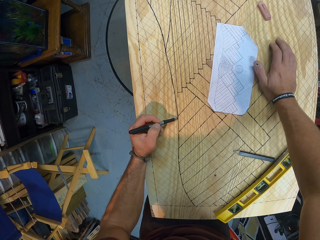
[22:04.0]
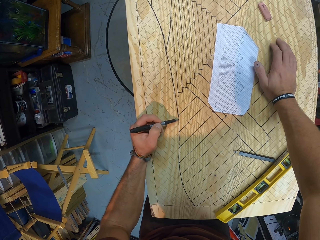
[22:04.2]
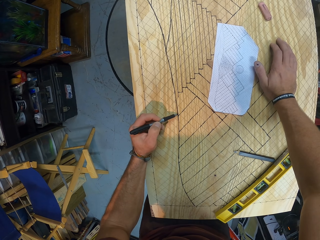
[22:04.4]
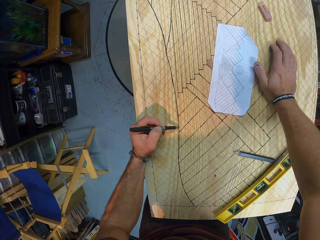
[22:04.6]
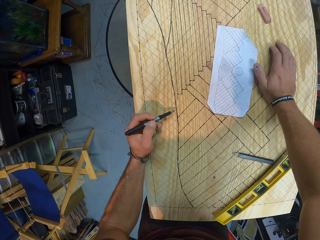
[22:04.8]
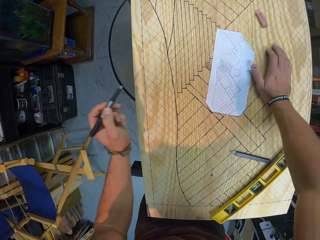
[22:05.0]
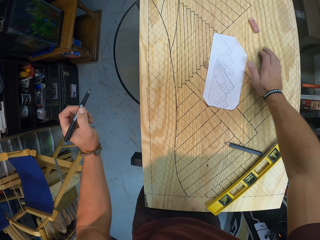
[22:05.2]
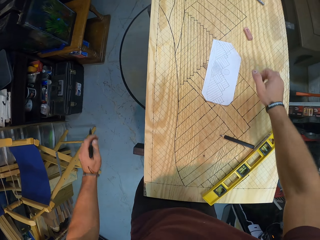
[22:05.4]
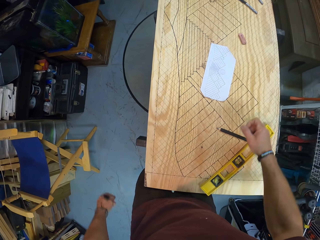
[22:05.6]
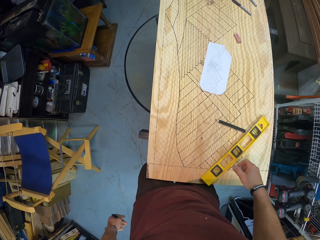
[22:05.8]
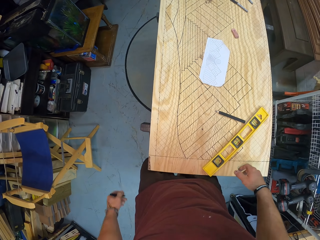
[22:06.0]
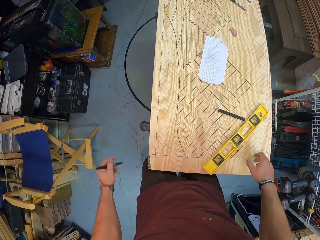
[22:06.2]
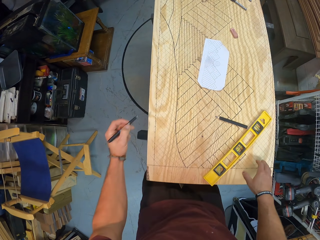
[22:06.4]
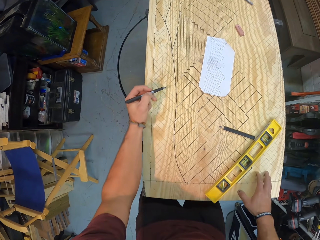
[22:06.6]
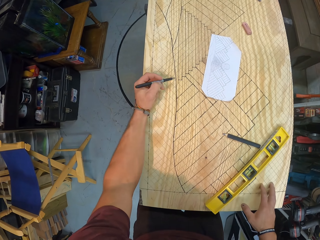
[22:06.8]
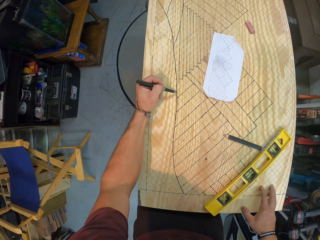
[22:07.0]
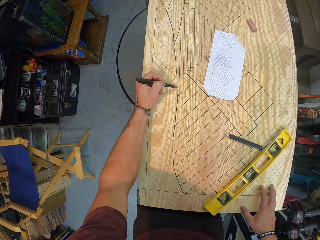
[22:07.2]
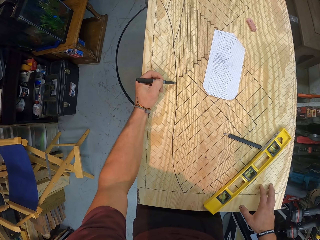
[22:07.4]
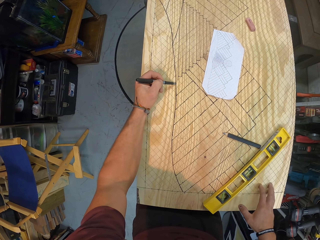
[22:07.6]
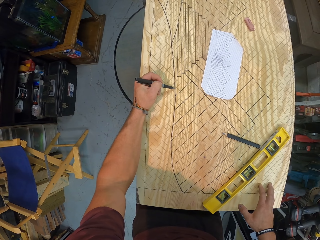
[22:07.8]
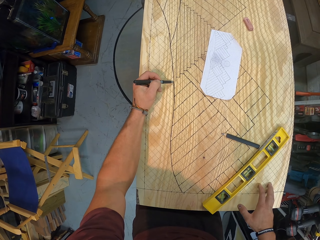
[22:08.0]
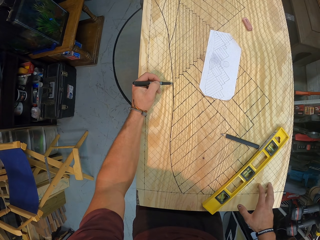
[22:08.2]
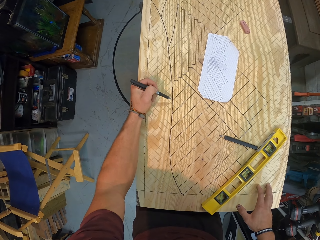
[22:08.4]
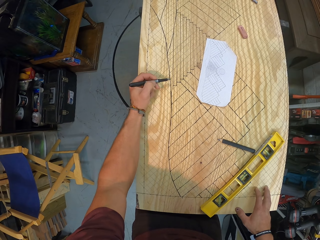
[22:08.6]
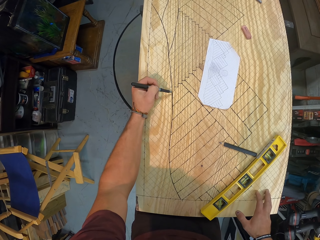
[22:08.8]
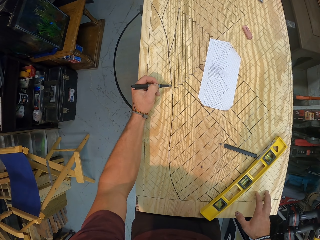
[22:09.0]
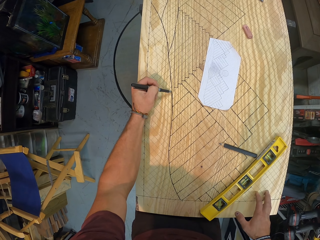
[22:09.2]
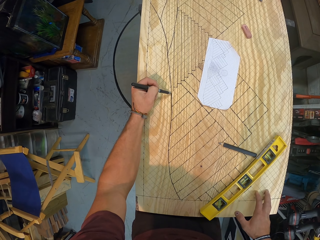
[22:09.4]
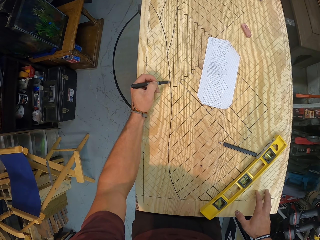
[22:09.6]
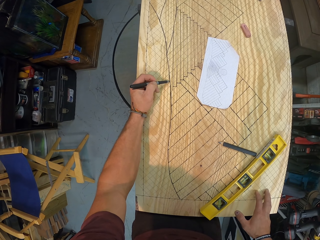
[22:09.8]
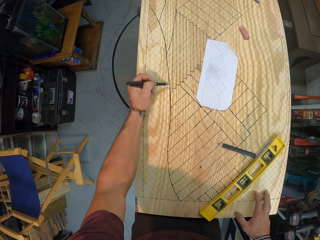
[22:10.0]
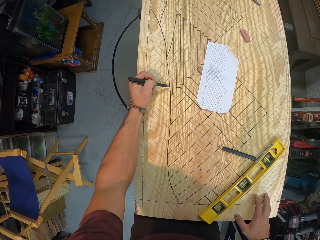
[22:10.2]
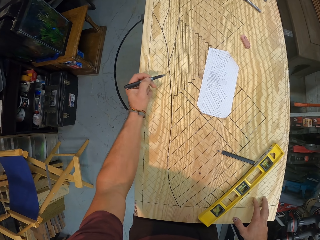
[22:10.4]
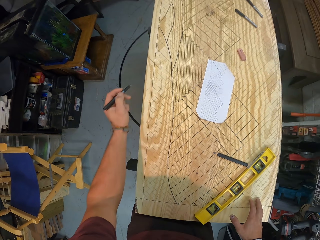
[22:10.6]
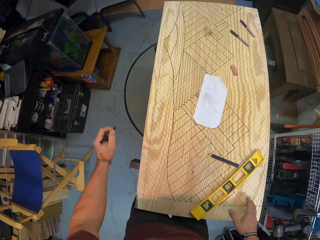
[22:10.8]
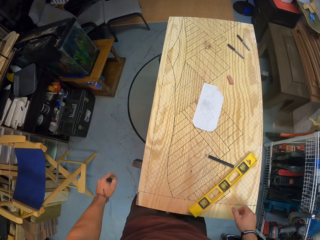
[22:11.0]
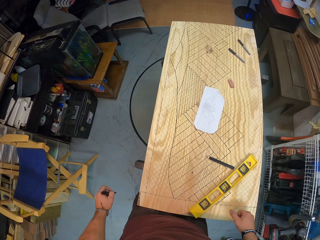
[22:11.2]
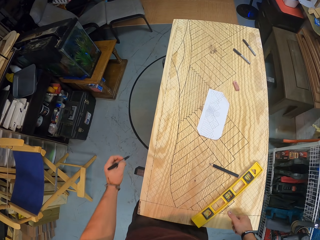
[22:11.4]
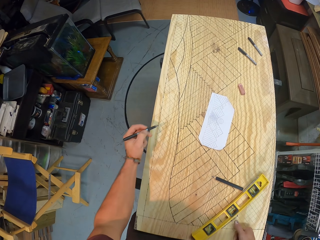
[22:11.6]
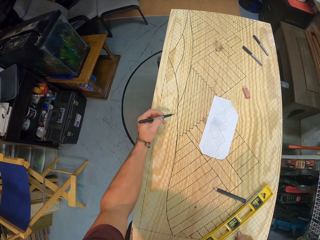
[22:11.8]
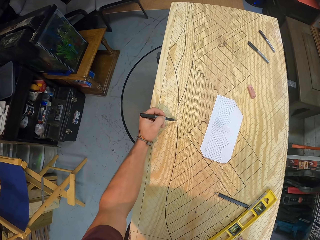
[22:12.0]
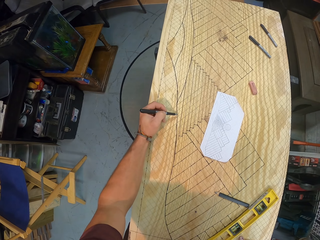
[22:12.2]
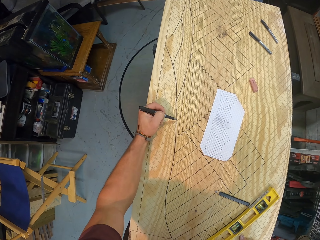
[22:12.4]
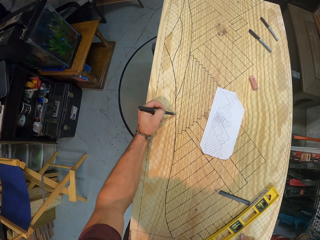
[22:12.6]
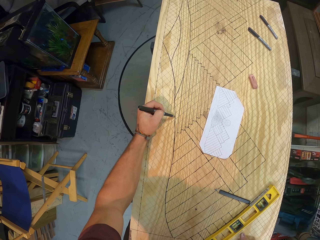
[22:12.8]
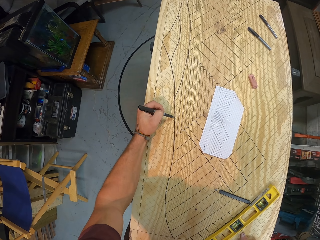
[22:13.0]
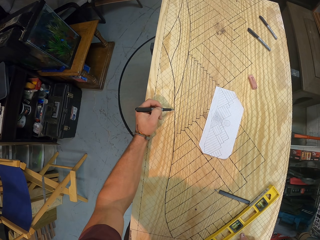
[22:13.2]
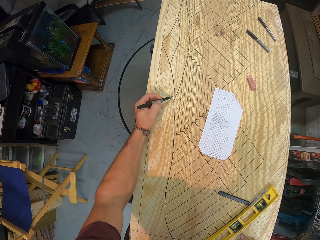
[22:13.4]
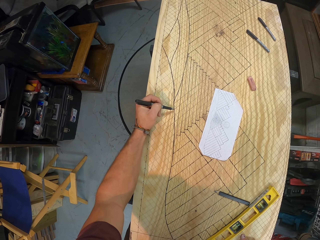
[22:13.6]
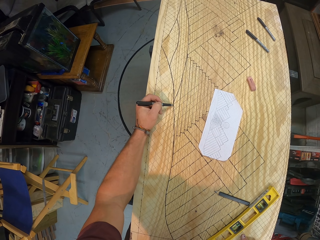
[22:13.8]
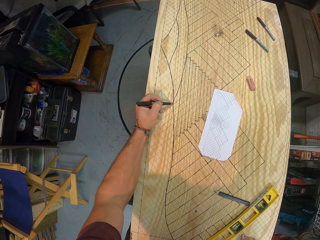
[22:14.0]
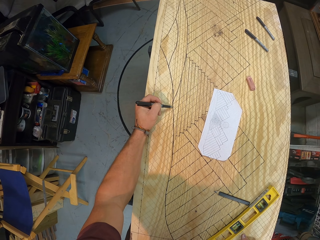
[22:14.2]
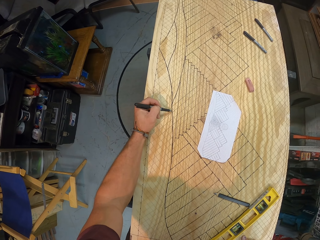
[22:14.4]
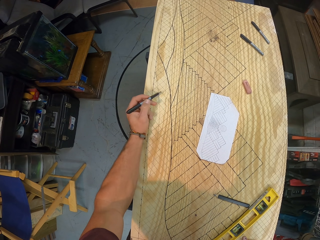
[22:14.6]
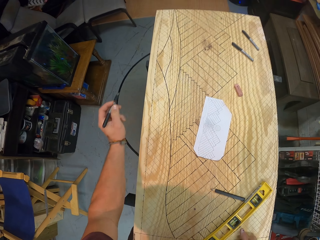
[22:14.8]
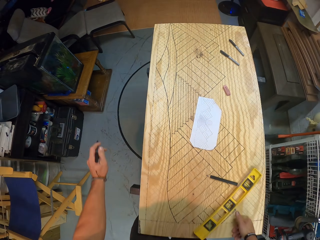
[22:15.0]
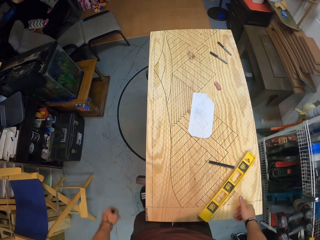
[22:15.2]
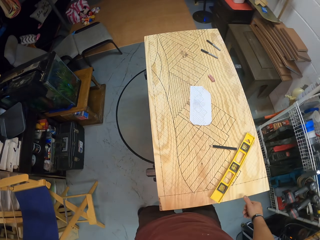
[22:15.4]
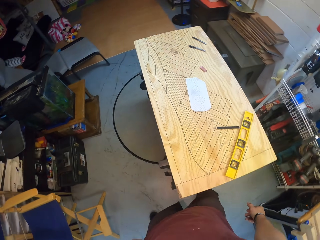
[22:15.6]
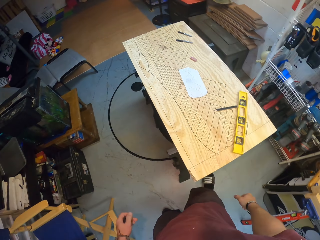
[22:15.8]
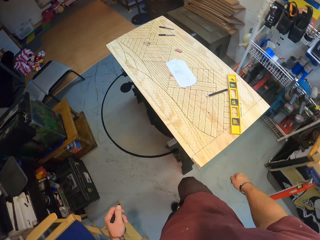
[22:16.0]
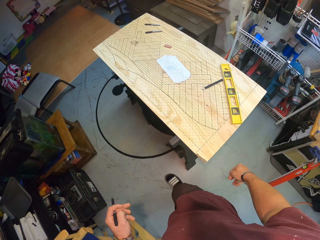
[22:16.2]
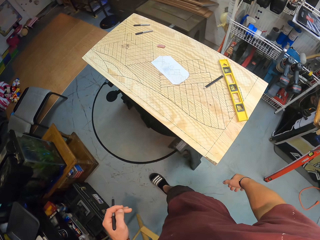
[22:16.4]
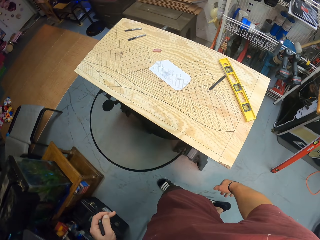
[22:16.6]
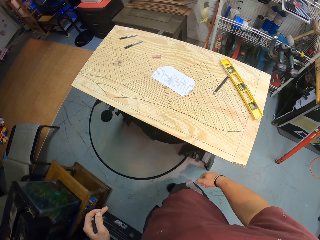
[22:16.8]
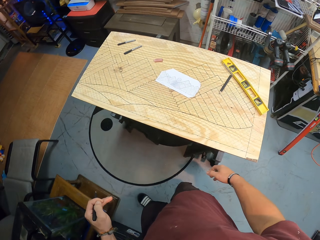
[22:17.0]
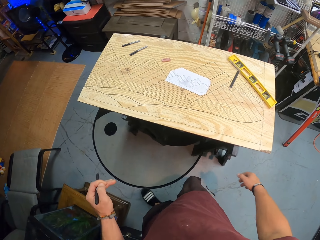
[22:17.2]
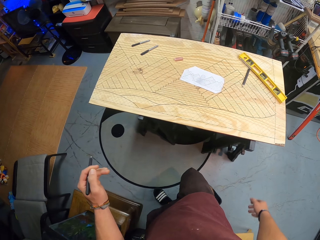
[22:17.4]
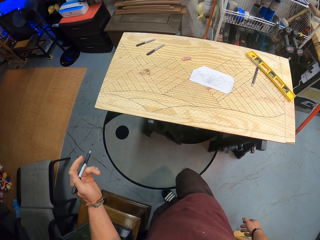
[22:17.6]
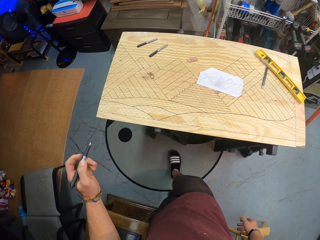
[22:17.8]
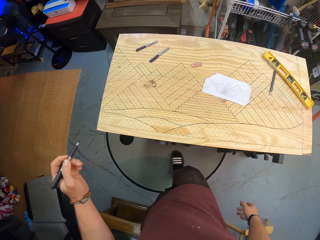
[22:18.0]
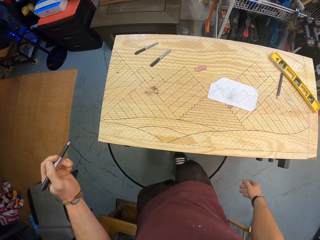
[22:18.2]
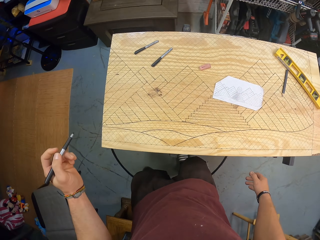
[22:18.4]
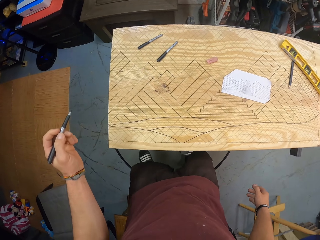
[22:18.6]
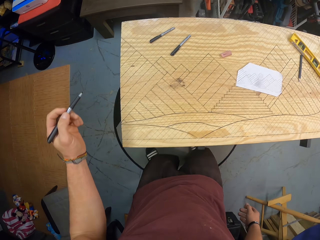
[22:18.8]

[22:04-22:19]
The camera wearer stops drawing. They continue to draw. They stop drawing. They continue to draw. They stop drawing.

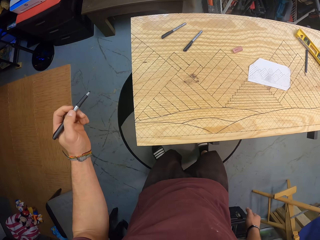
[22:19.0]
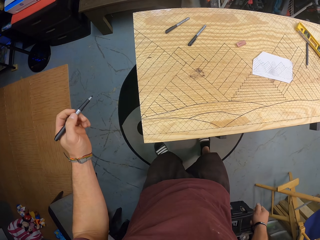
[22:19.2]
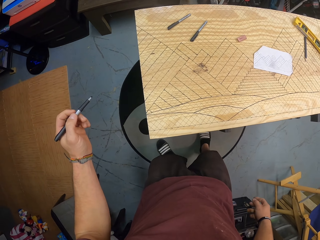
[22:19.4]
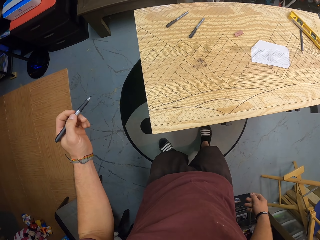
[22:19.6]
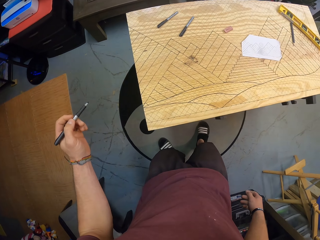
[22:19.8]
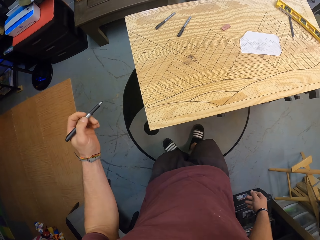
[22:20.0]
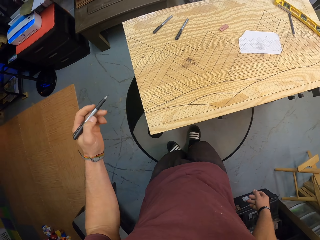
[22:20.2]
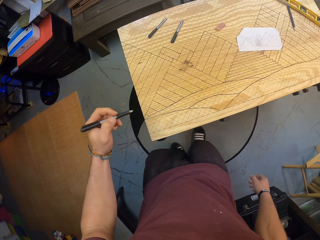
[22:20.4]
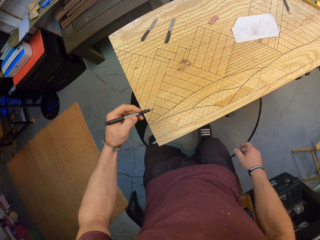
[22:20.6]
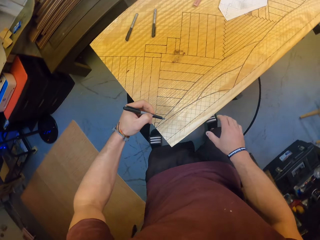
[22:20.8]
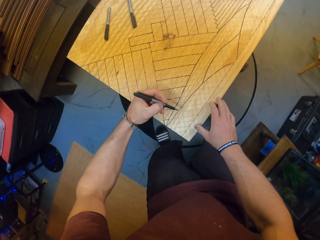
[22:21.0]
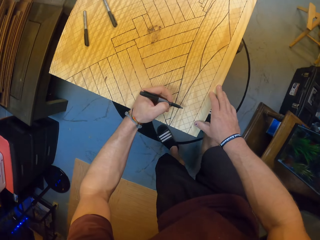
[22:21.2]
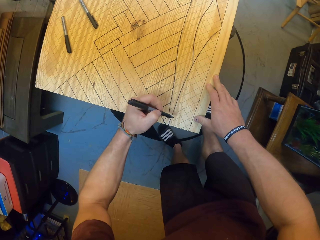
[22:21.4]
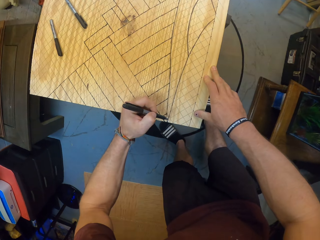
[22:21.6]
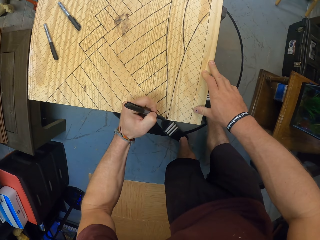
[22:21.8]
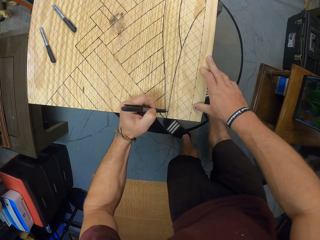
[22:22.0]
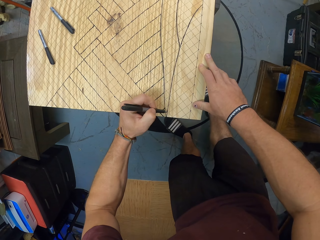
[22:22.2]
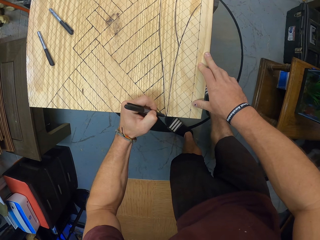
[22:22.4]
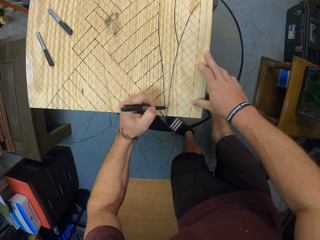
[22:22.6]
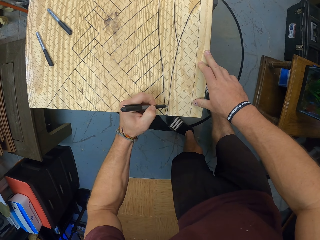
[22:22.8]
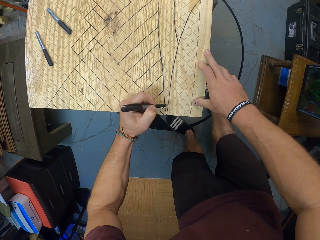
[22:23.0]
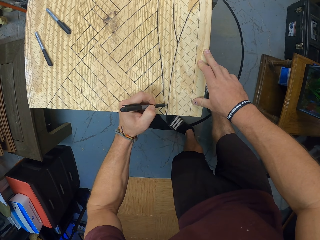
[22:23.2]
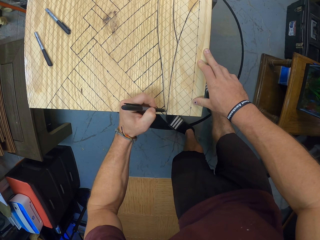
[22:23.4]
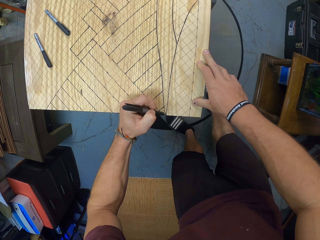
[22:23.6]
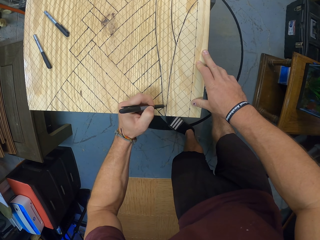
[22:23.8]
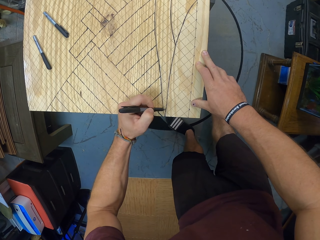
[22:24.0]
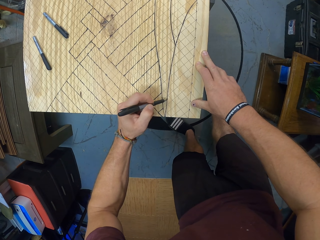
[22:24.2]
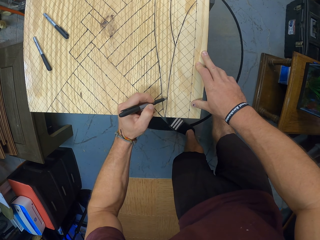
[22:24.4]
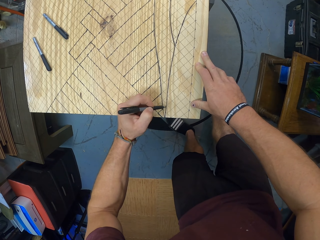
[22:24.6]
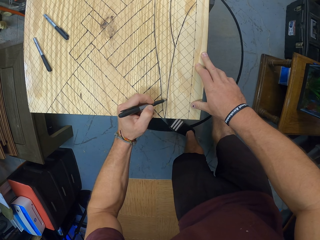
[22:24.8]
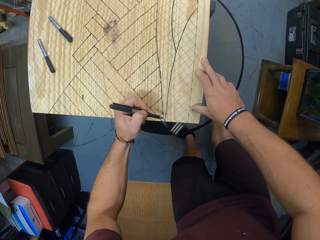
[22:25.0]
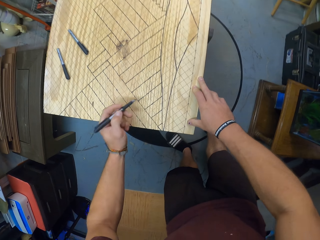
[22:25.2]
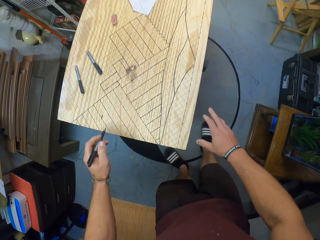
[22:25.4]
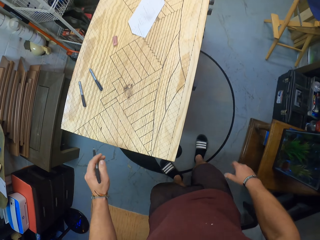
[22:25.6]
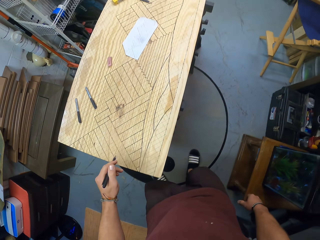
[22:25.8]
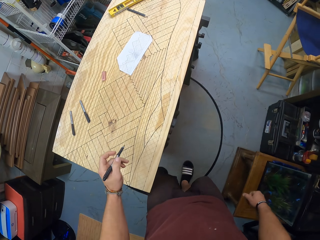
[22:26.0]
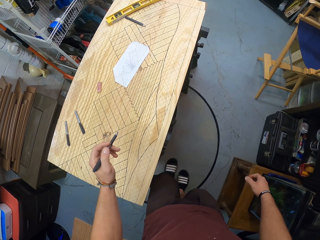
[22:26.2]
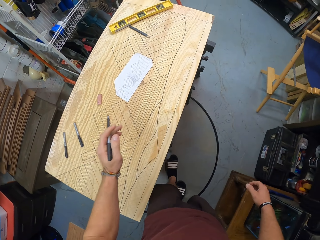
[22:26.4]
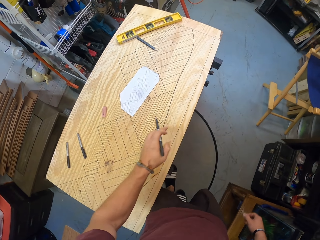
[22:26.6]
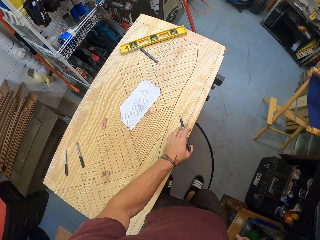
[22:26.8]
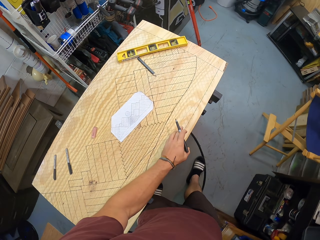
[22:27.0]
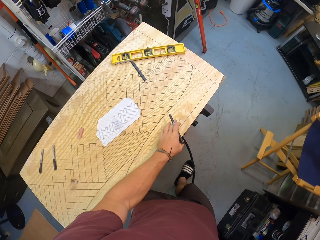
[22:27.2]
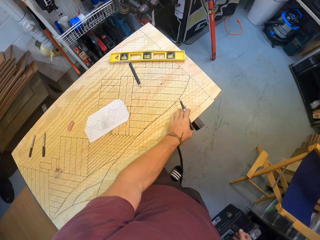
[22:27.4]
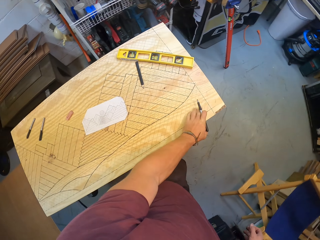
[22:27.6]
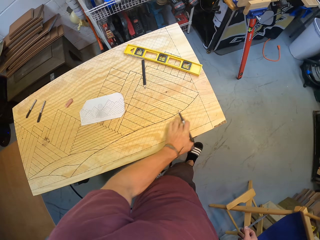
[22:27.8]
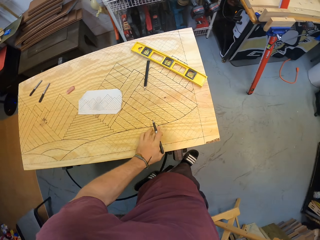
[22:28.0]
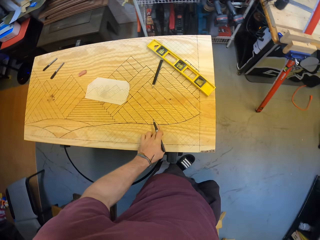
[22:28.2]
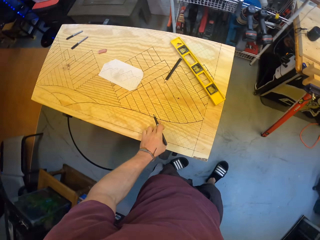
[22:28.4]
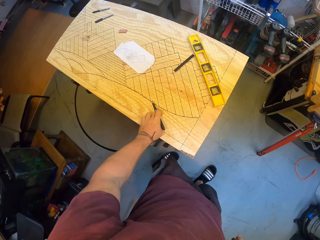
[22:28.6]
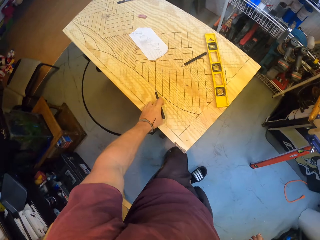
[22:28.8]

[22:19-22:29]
The camera wearer traces out the line on the wooden panel with the marker in his left hand. He stops drawing.
